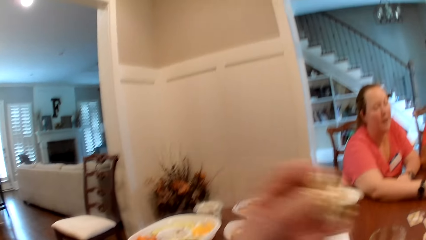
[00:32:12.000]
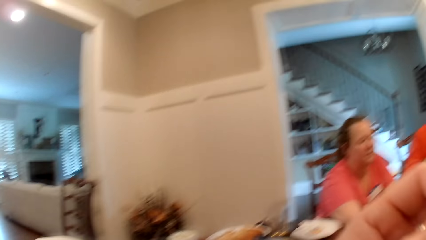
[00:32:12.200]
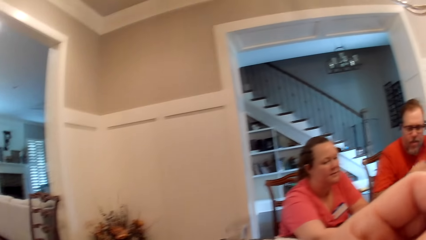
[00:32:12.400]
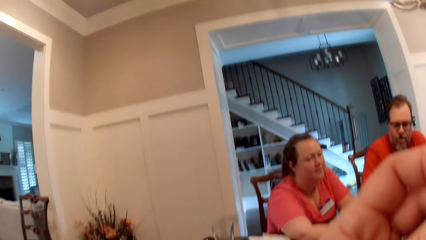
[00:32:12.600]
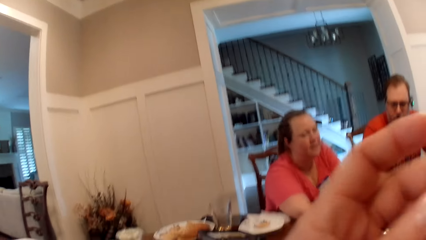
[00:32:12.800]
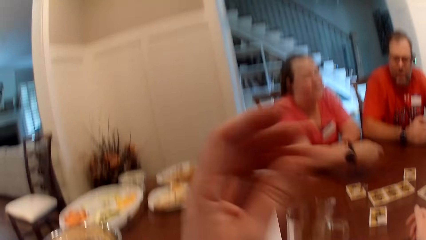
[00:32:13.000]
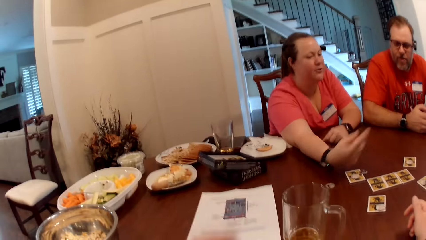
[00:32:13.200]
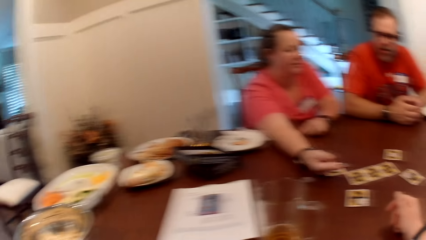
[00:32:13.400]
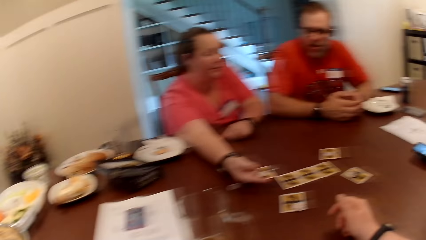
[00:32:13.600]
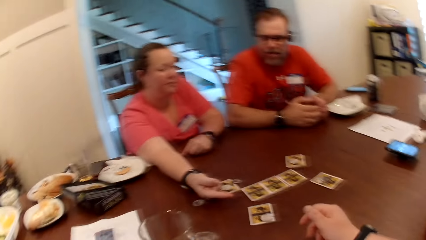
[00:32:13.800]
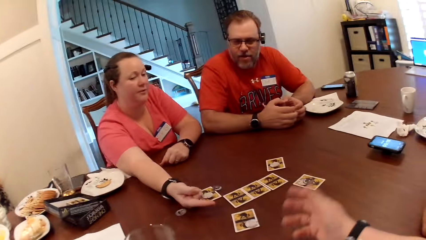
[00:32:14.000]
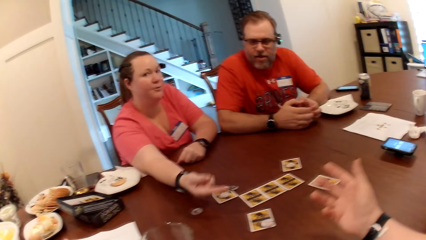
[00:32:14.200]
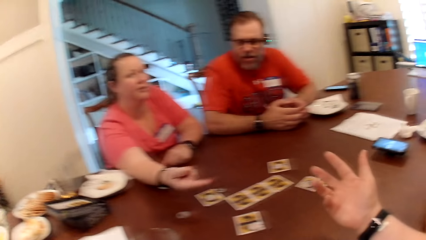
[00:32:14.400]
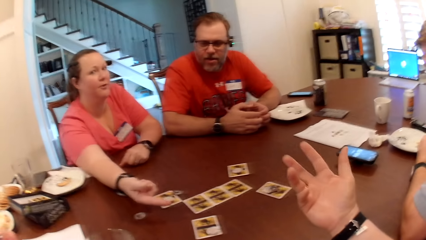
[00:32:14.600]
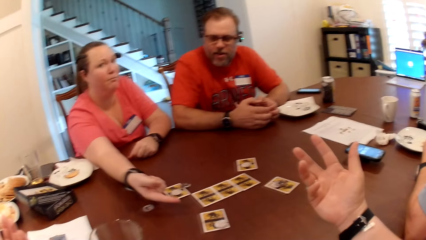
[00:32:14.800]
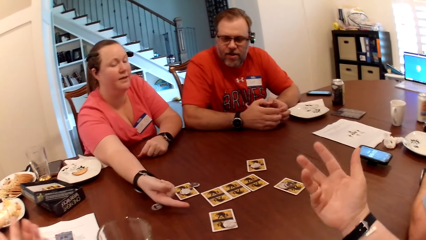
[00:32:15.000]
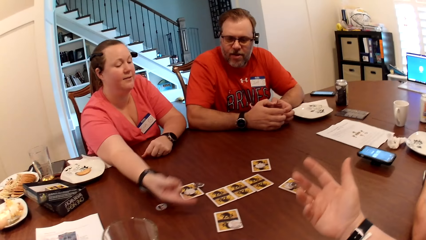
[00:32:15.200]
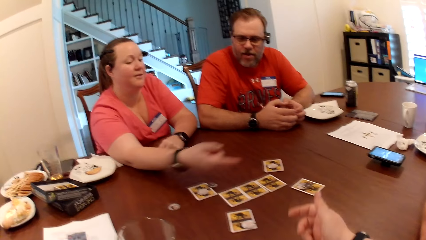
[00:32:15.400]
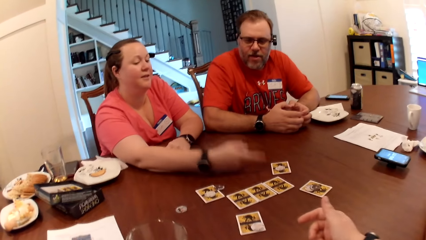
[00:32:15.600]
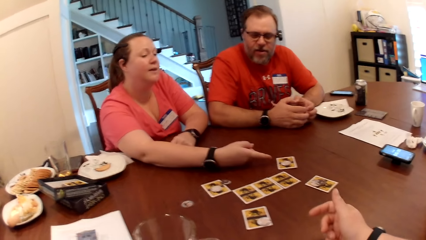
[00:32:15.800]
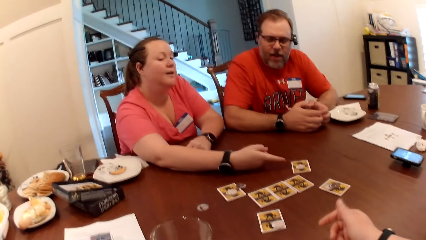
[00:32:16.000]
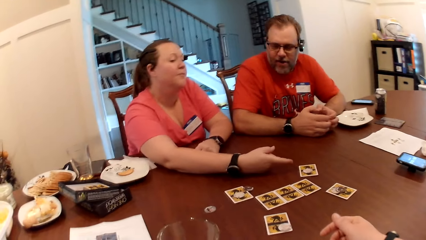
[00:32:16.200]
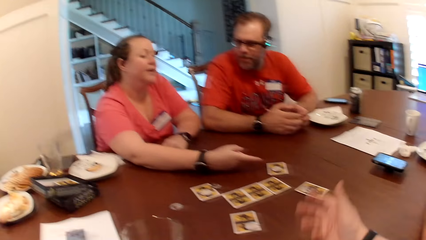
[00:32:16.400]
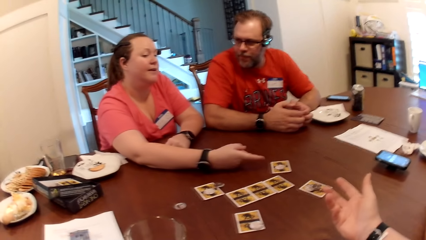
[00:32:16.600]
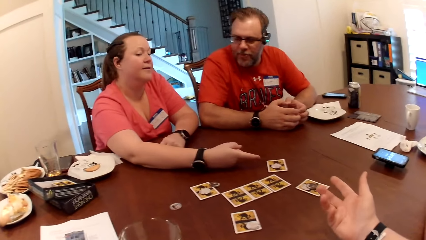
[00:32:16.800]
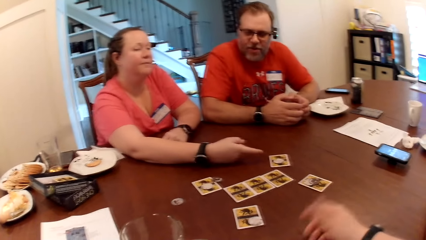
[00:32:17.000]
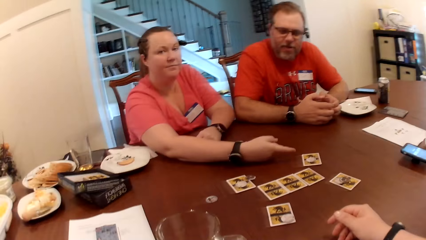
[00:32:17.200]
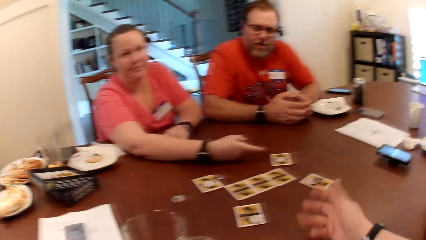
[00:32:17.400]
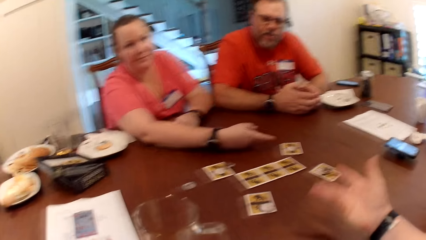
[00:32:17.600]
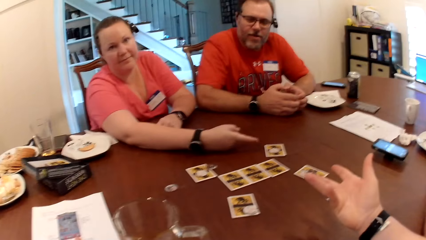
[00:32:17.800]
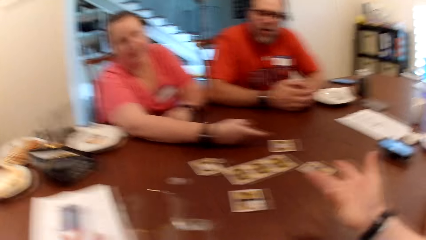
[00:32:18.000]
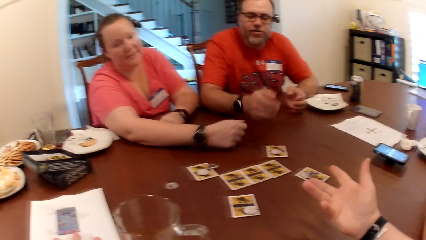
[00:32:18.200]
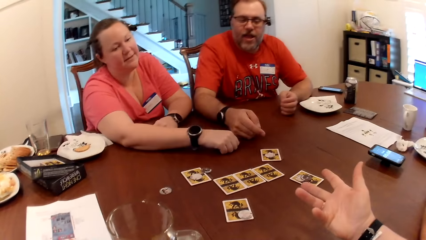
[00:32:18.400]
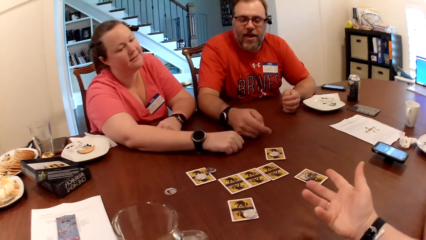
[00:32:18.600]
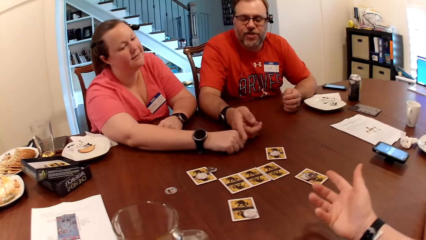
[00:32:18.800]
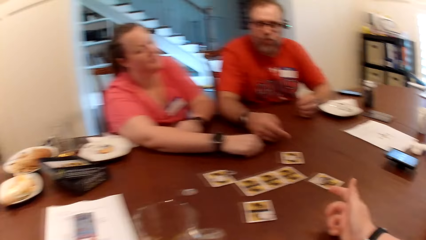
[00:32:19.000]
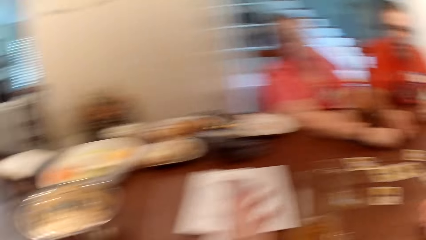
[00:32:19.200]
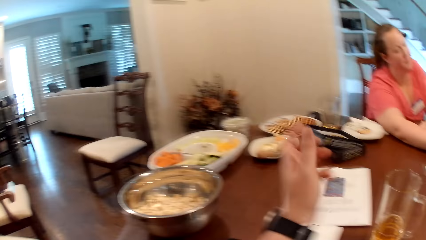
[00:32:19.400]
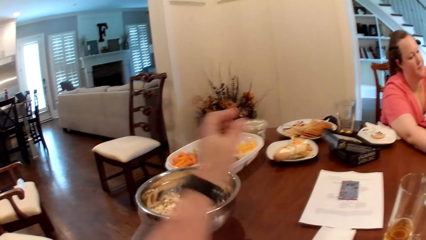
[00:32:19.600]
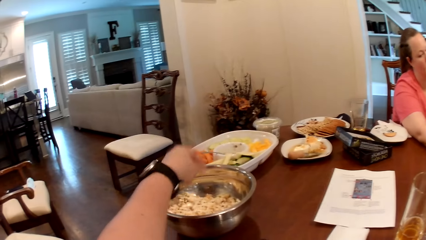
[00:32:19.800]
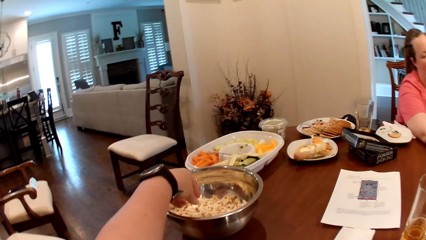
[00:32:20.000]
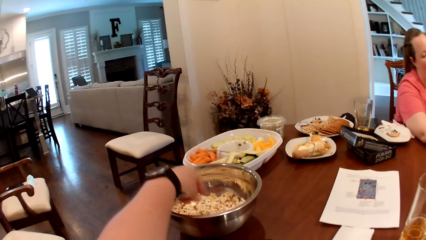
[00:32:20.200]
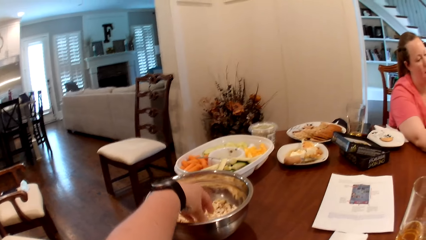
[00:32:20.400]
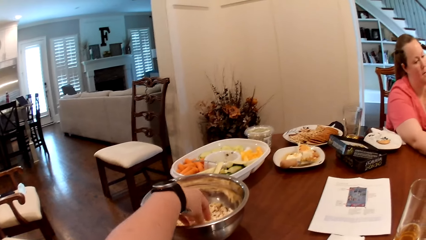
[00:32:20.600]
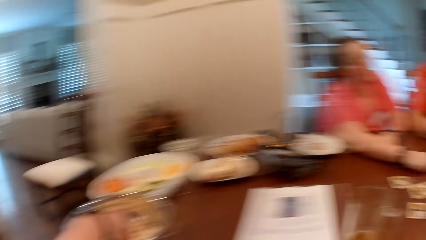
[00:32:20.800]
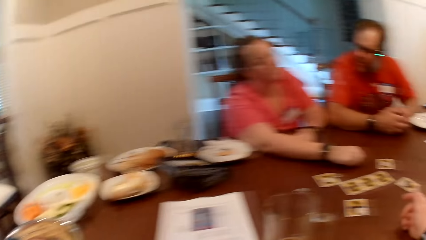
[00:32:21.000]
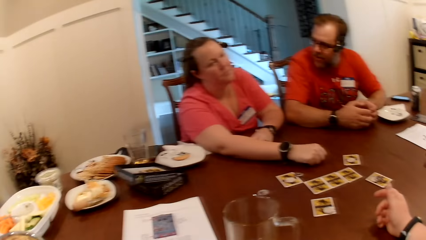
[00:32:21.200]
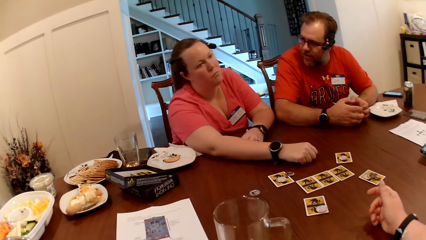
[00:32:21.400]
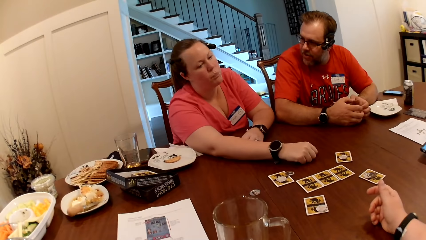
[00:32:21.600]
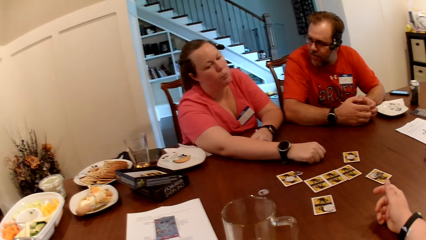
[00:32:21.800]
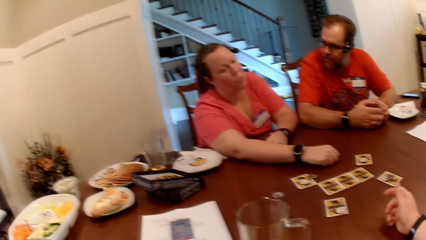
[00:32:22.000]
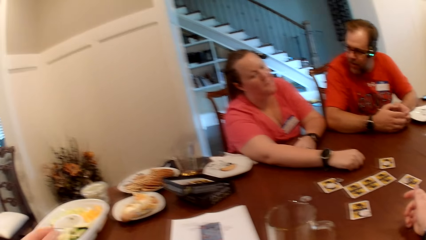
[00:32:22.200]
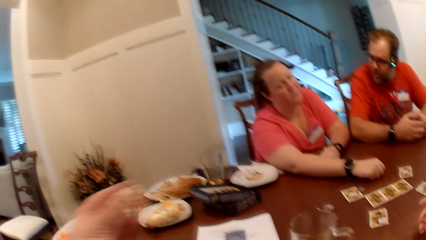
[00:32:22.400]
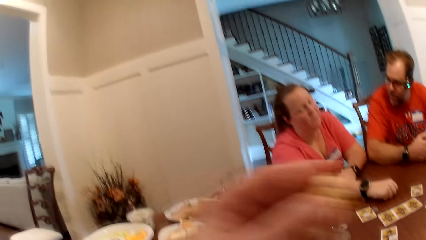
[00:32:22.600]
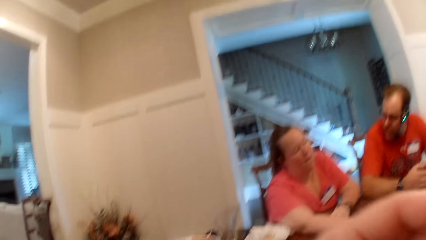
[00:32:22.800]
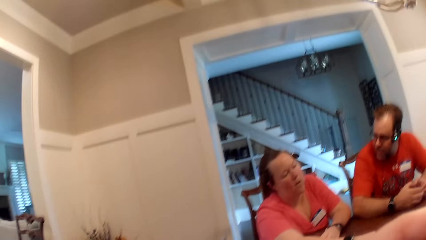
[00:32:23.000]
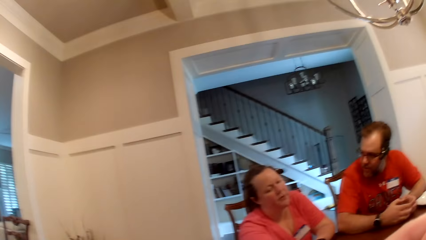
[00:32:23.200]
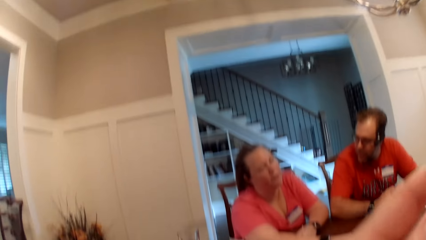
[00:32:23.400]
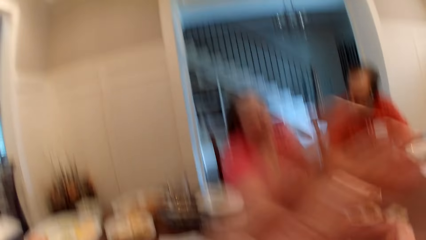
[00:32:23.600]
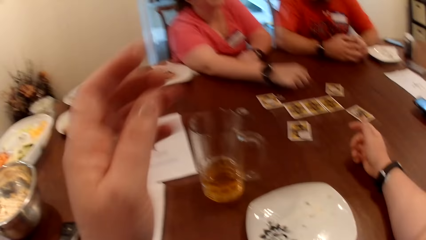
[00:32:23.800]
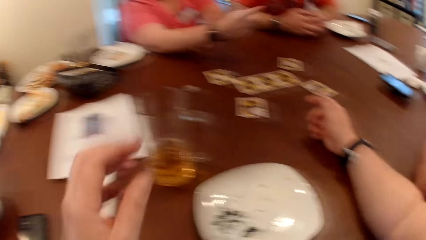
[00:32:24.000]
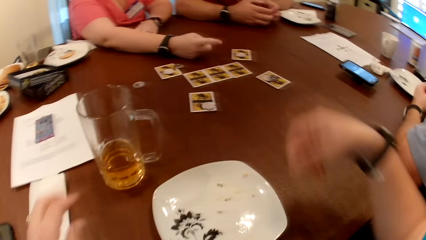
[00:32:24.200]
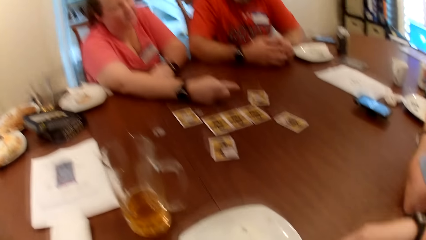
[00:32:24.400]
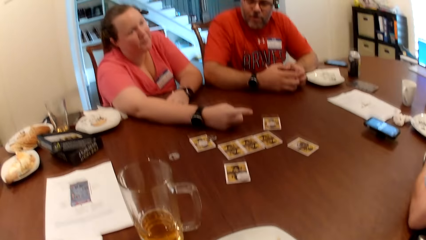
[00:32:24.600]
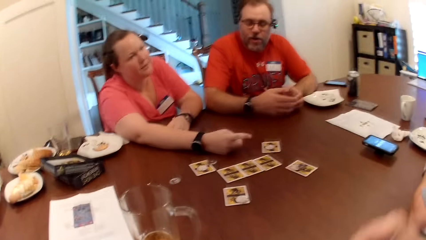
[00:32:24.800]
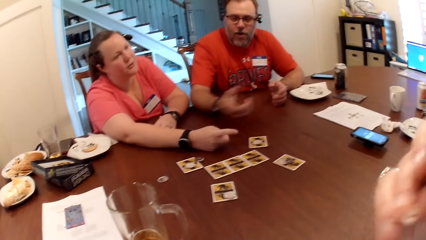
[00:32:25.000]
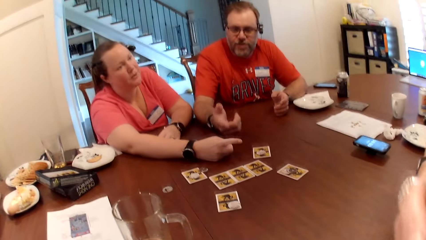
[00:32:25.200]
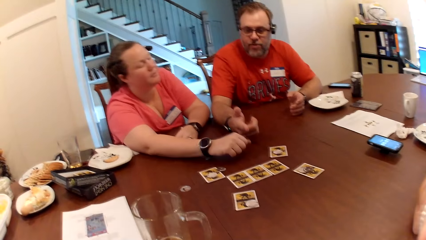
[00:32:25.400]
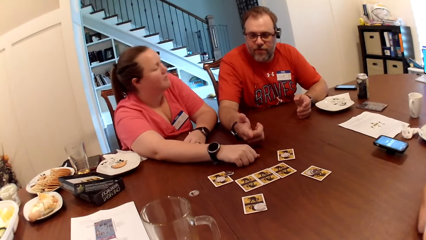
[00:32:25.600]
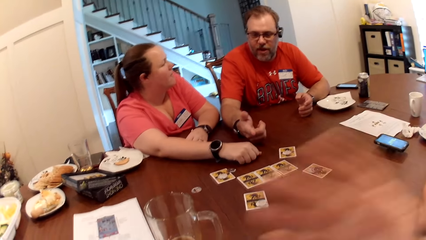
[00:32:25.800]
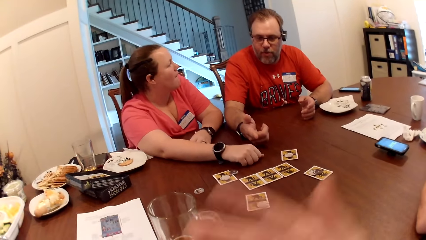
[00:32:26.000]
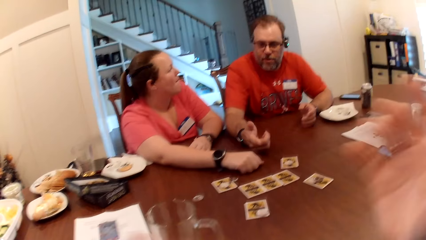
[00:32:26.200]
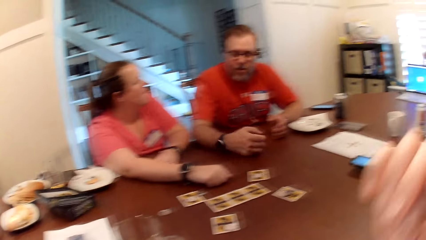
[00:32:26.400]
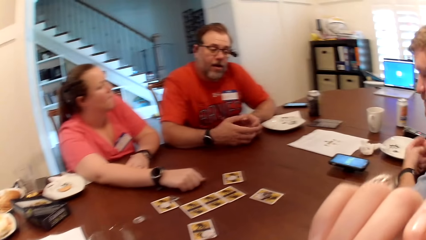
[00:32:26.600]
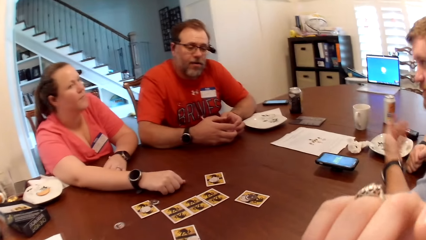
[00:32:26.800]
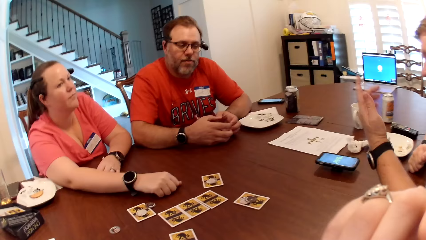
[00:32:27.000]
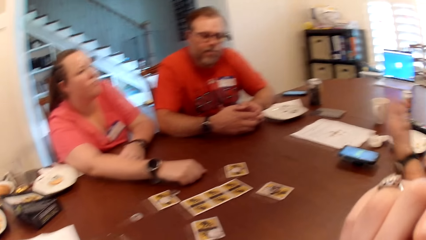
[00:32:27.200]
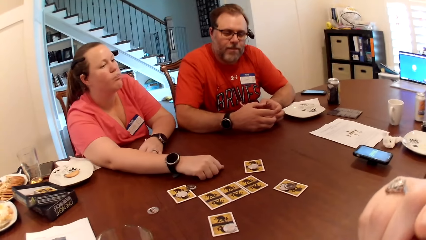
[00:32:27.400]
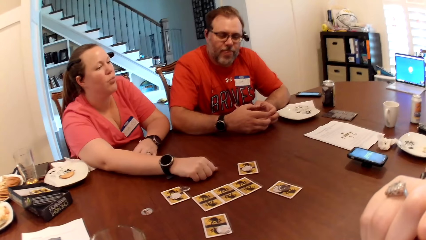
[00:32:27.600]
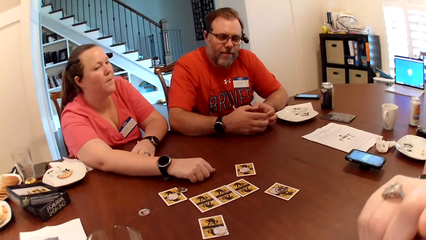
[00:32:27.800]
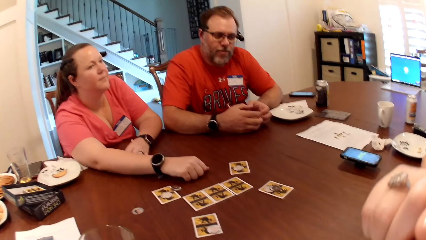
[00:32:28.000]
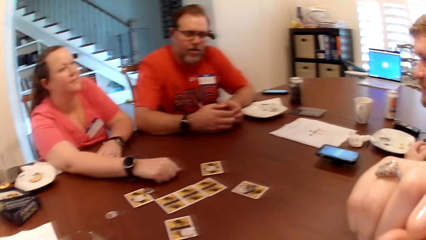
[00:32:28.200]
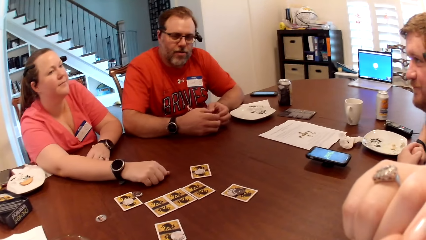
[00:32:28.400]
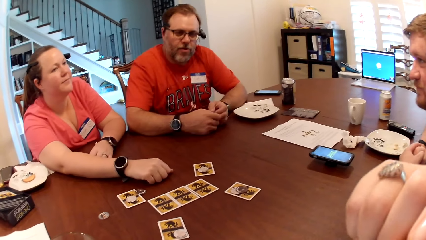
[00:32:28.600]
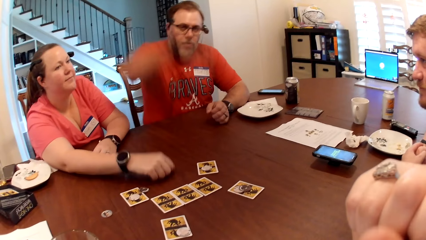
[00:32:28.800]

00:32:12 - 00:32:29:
The camera wearer eats the popcorn in her left hand. The lady interacts with a man and another man. The camera wearer takes the popcorn from the bowl with her left hand. She eats the popcorn in her left hand. The first man interacts with the other man, the camera wearer and the lady.
